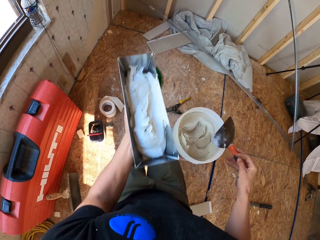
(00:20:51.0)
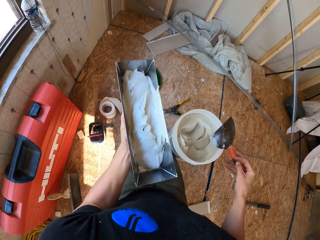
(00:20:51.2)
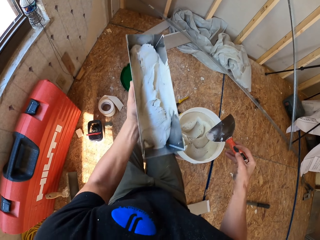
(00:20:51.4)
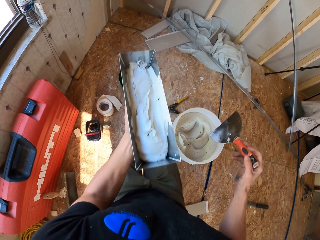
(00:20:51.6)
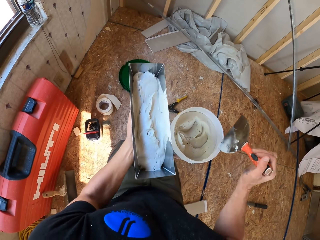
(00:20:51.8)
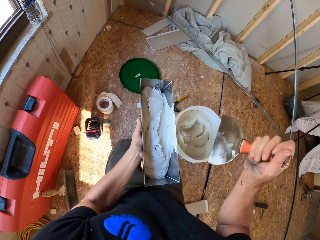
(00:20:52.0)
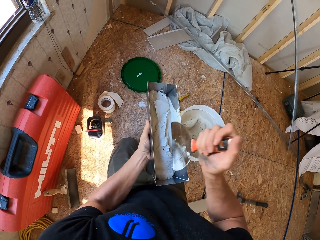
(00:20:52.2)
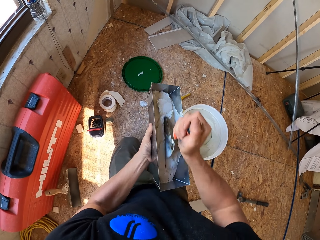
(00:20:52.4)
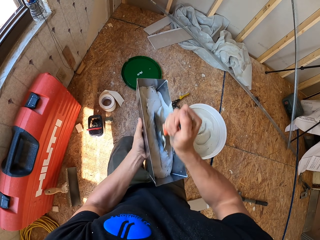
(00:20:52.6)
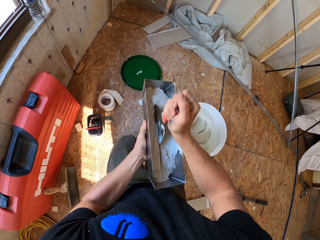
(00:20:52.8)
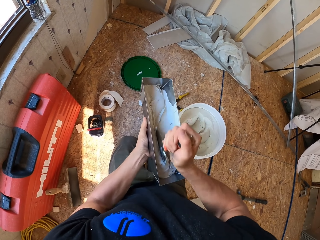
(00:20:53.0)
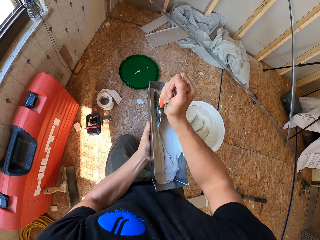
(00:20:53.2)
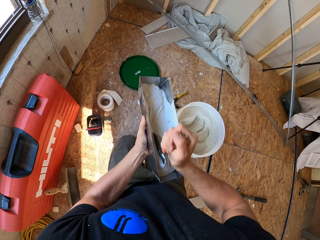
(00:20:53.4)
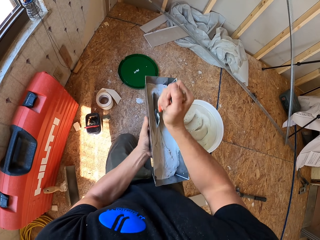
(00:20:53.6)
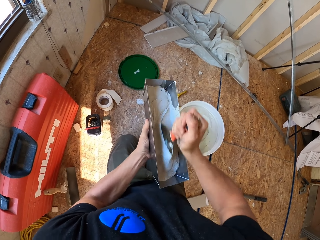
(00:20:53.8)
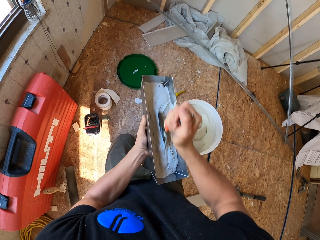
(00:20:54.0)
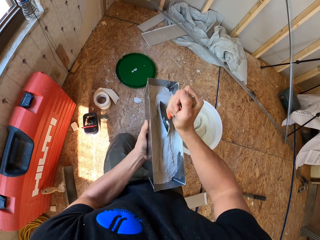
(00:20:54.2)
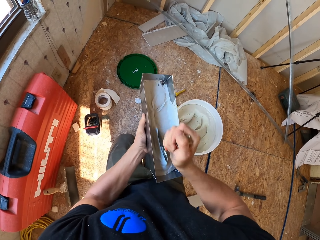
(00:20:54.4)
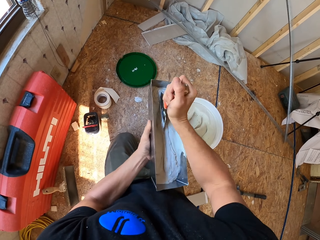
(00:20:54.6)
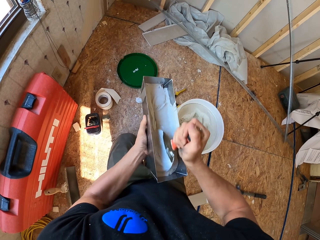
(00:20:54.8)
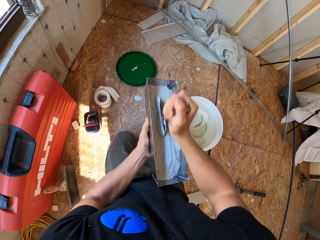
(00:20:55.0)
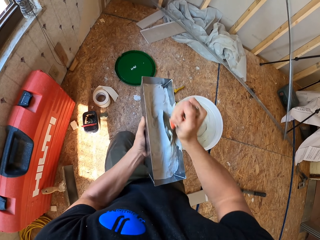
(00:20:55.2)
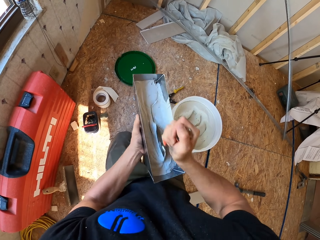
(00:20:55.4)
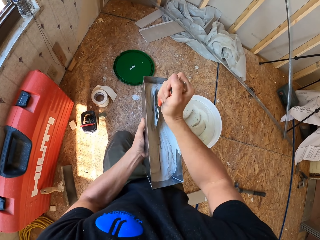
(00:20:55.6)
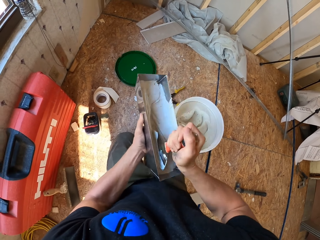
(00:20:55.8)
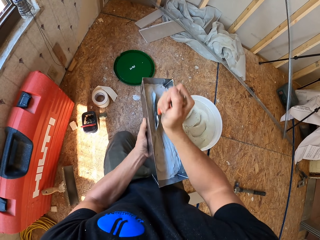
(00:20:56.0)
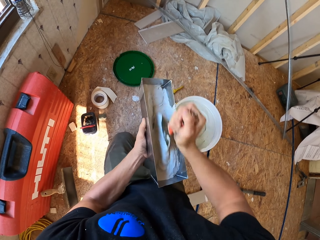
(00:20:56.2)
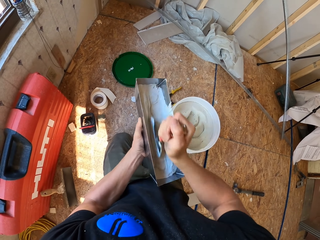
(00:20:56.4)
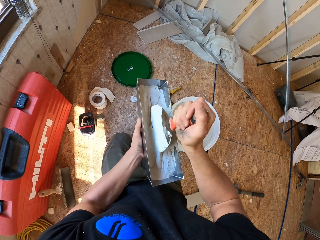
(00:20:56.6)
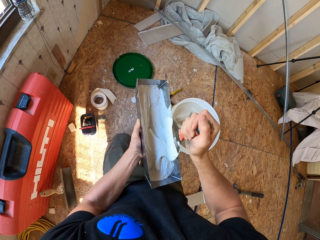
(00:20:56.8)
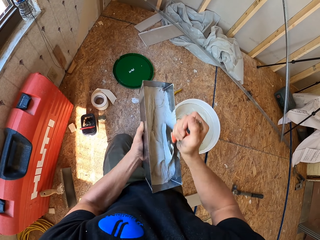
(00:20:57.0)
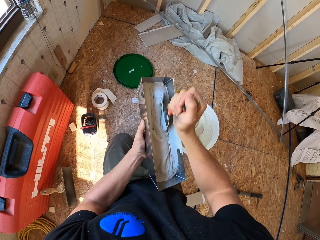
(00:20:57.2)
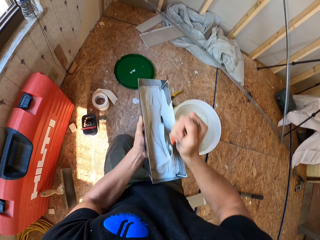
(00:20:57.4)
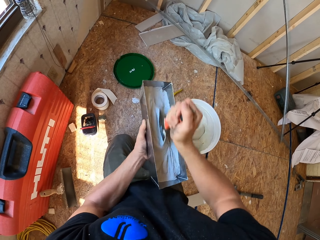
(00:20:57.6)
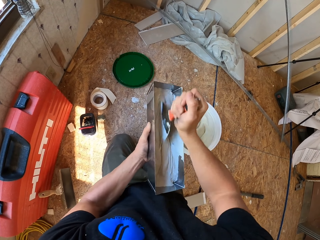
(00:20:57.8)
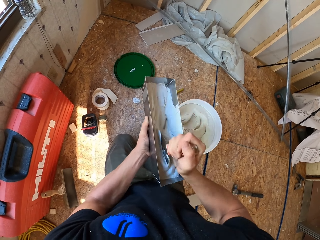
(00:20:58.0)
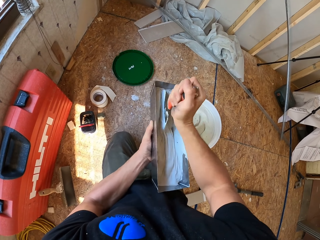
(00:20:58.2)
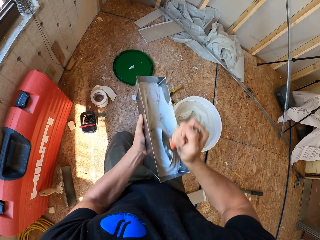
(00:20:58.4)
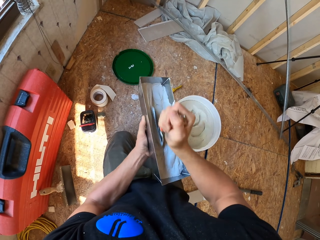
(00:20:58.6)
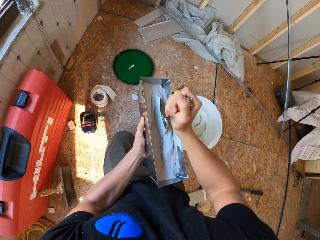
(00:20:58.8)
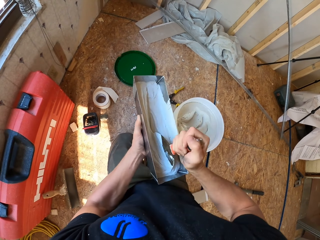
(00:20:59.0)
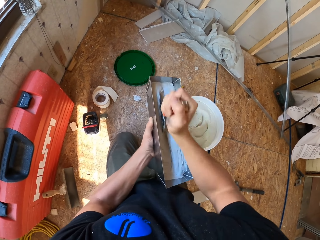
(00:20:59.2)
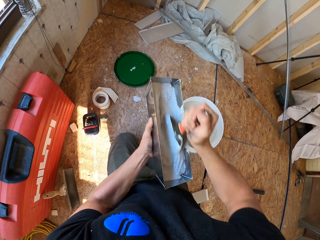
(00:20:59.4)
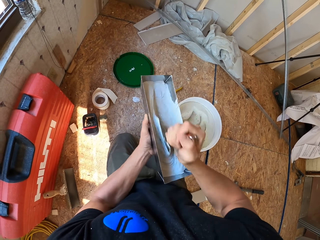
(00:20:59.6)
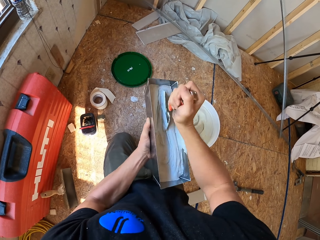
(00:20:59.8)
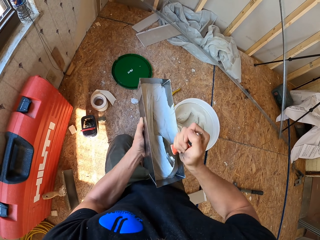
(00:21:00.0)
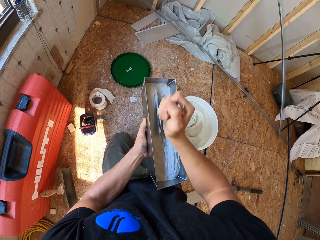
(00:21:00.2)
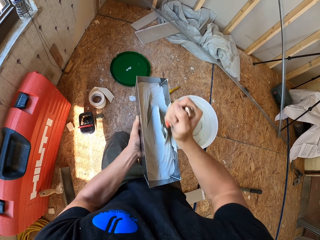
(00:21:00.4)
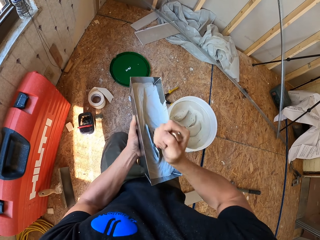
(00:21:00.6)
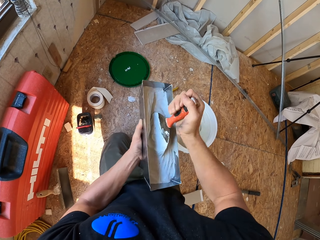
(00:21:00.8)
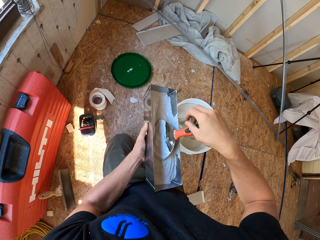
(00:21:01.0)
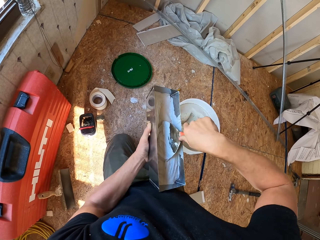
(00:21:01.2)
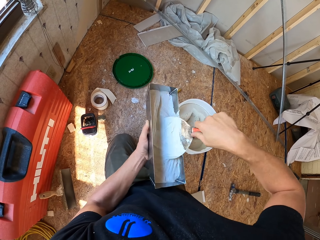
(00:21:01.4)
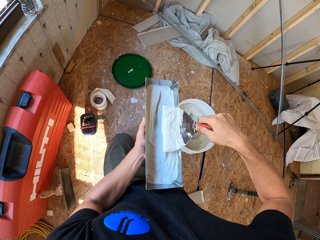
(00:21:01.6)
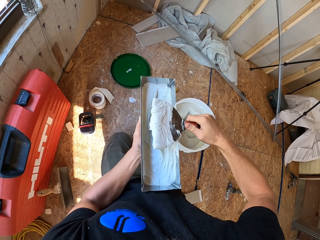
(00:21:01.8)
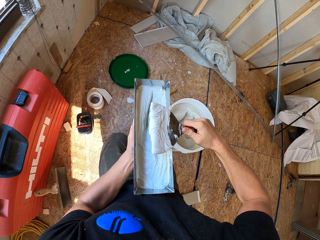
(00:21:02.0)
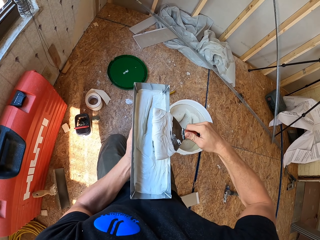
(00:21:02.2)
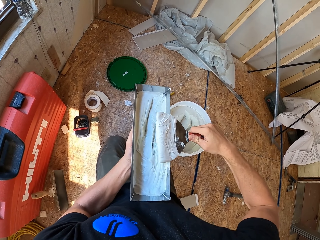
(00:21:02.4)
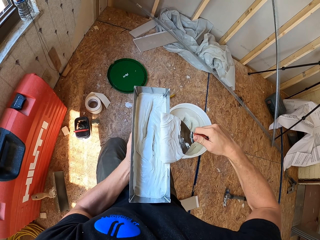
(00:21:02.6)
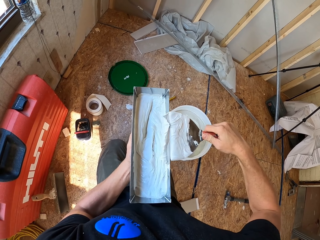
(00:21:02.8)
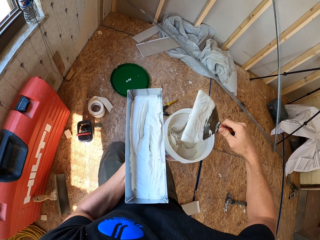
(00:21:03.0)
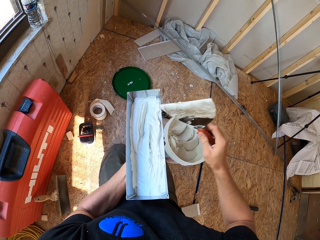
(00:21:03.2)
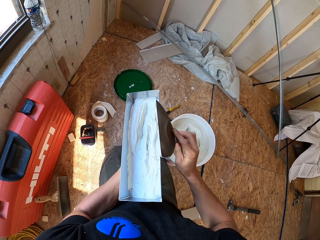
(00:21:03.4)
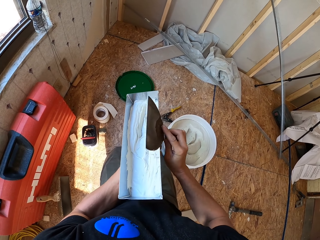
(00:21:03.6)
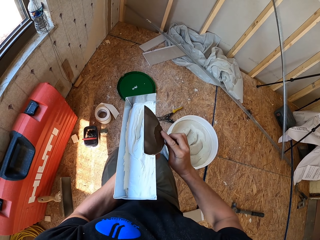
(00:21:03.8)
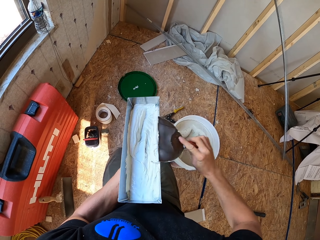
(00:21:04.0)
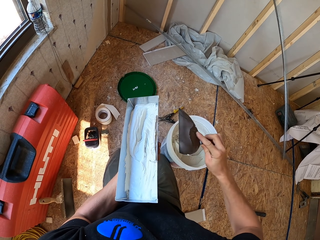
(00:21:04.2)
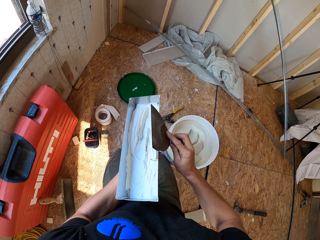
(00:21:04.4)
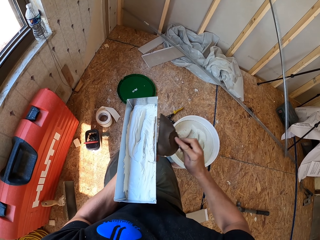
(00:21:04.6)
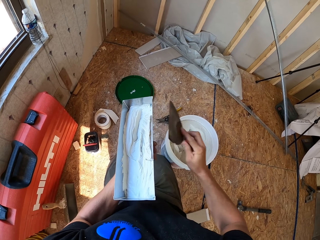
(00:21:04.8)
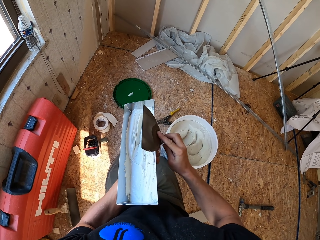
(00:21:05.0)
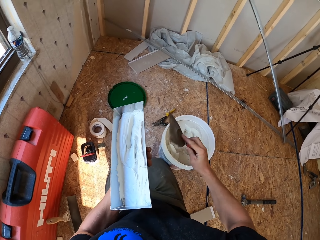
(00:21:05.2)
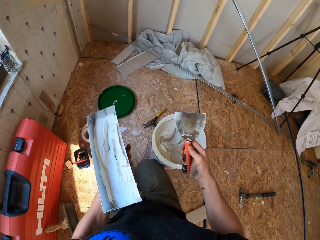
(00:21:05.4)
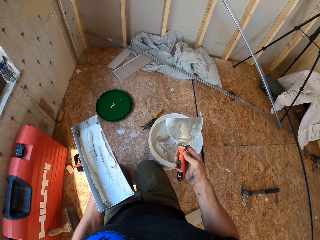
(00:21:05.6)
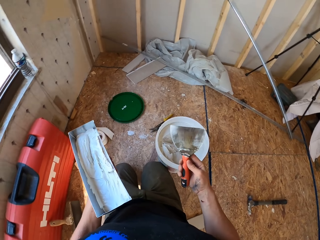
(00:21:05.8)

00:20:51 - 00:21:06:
The camera wearer adjusts the mortar in the tray with the scraper, mixes the paint on the tin with the scraper knife, and wipes the scraper knife on the metallic tin.

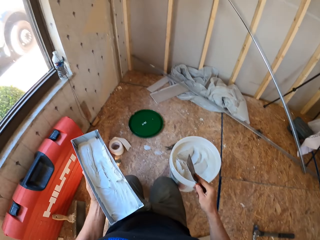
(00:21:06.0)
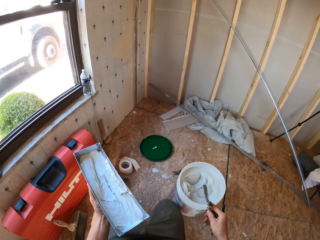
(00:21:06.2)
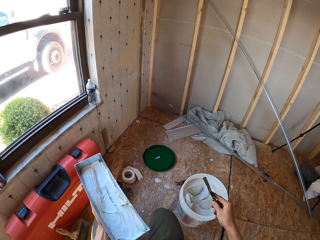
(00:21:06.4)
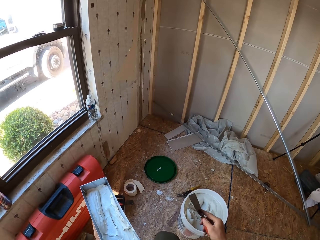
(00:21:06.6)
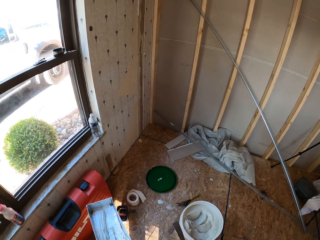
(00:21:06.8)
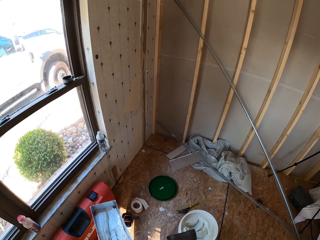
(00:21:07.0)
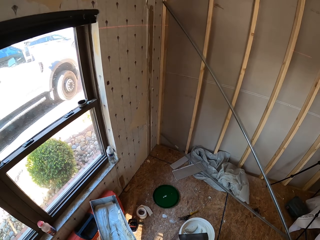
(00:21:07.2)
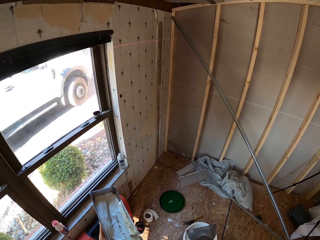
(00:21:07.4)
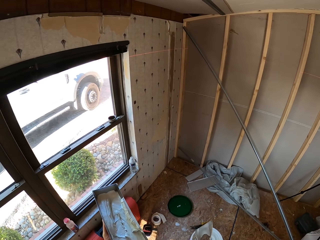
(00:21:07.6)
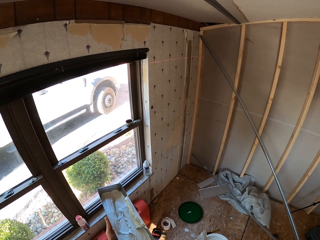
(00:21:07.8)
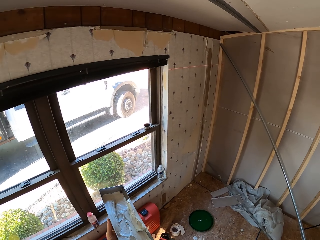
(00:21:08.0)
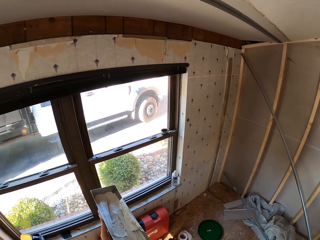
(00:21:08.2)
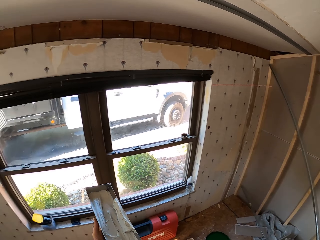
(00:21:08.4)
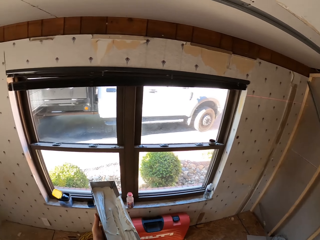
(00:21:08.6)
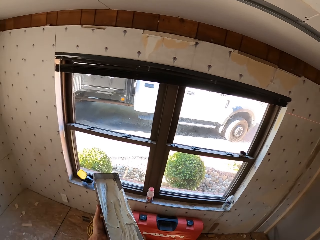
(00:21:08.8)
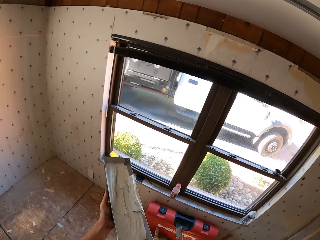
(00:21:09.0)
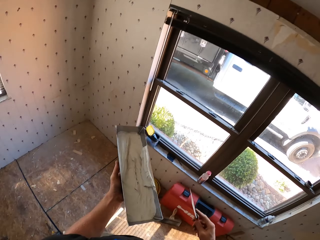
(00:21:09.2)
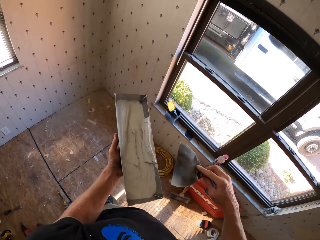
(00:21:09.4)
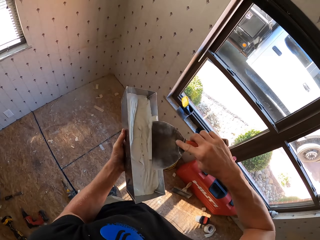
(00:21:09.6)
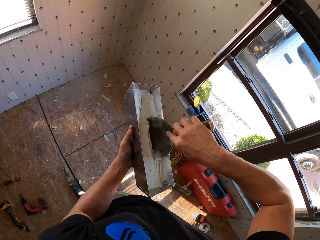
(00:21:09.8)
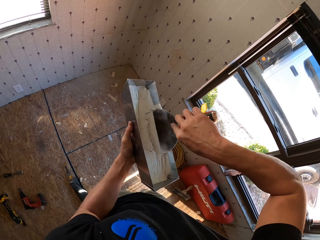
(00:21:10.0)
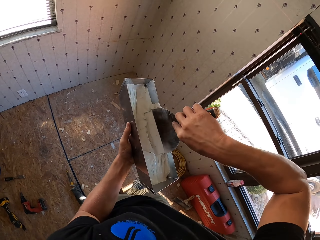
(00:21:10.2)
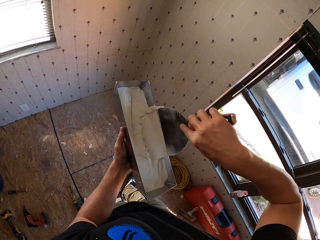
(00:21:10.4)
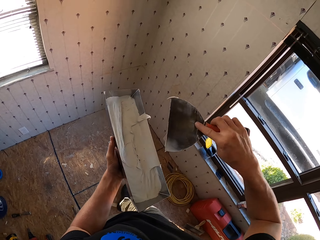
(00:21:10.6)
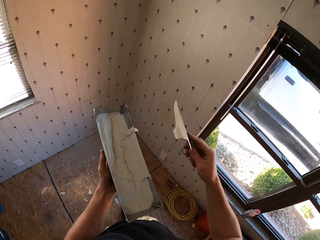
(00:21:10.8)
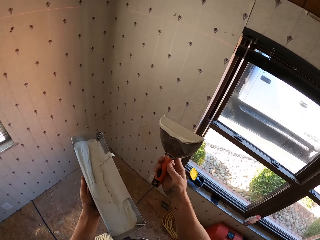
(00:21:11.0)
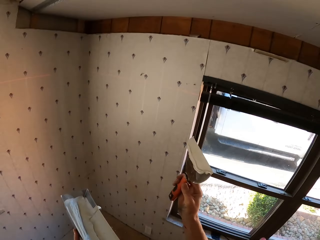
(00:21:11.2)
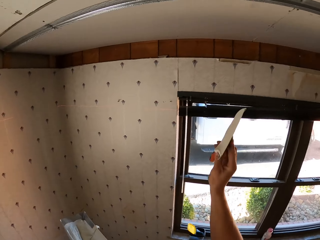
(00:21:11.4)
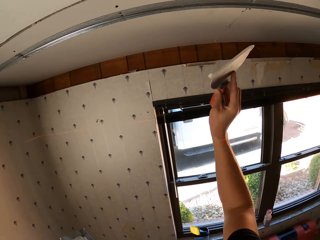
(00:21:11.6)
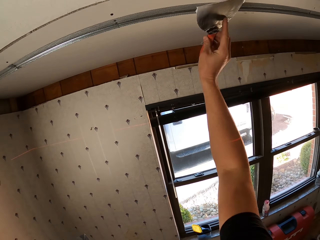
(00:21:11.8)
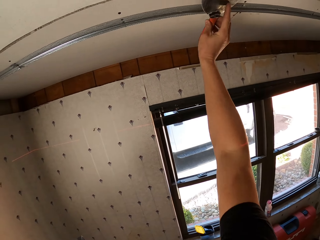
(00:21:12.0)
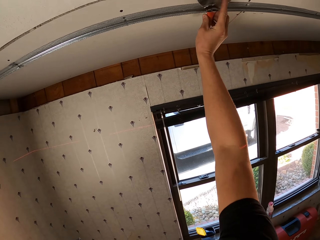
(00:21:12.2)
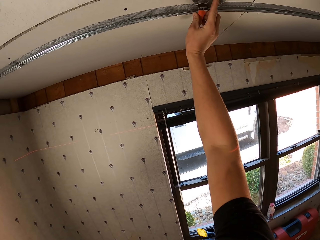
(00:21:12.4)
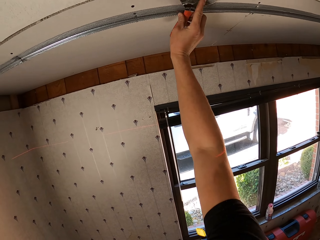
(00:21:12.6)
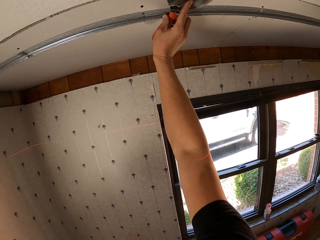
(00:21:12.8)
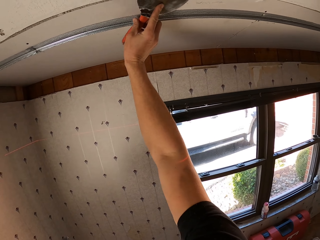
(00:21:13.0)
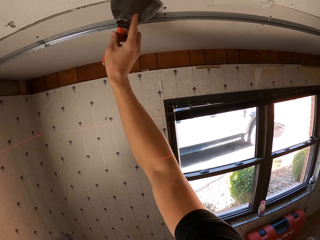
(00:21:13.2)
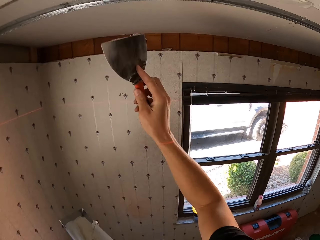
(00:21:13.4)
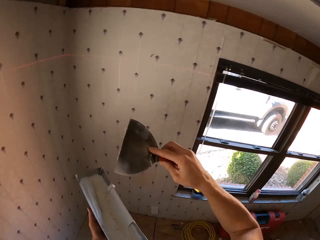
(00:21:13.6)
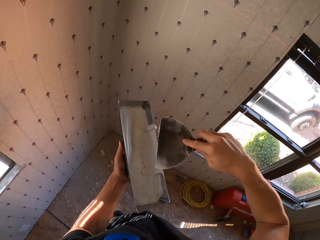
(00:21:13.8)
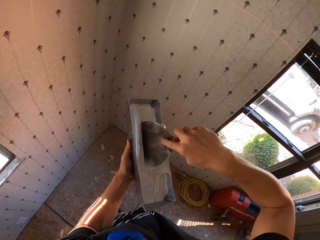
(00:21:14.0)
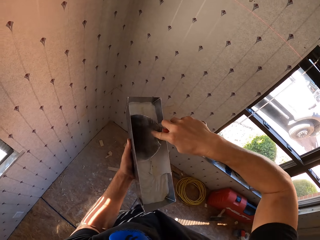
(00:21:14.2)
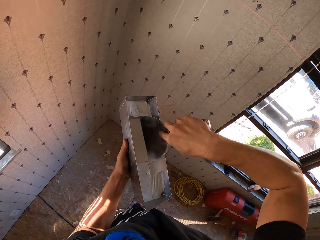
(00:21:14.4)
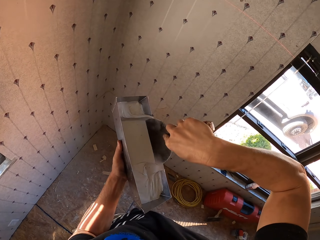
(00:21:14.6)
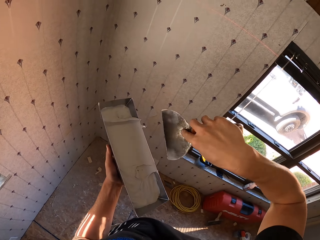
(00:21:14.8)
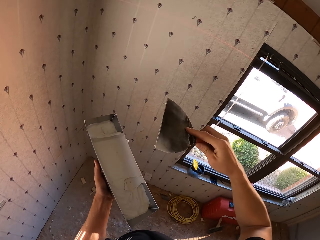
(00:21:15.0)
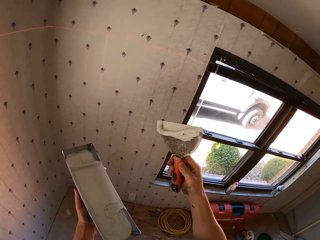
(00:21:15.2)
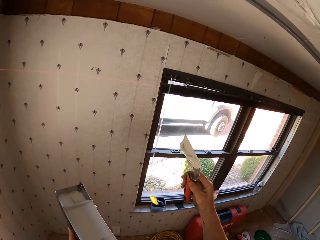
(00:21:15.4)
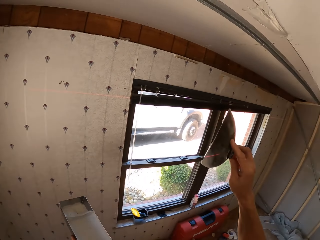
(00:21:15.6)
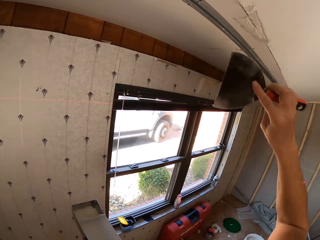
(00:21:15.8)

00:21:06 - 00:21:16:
The camera wearer walks towards the window and looks around the room. They scoop the paint from the metallic tin with the scraper knife, paint the wall with the scraper knife, and scoop the paint from the metallic tin with the scraper knife.
